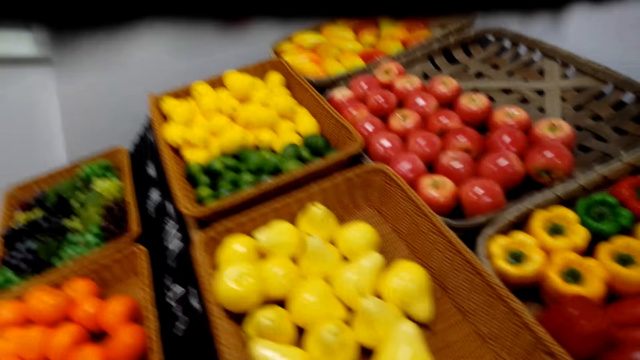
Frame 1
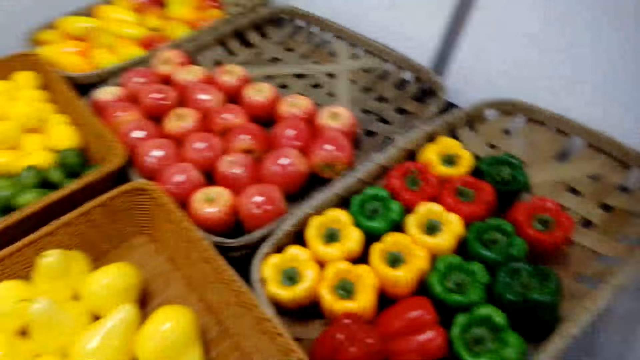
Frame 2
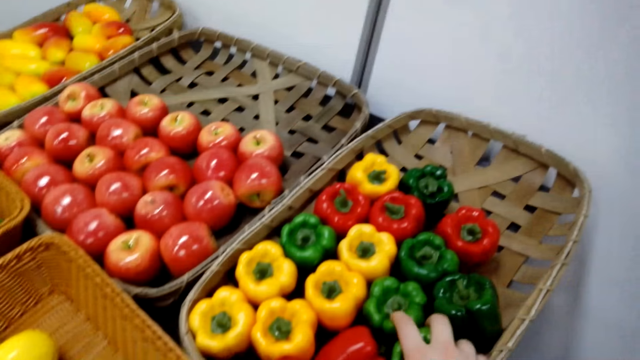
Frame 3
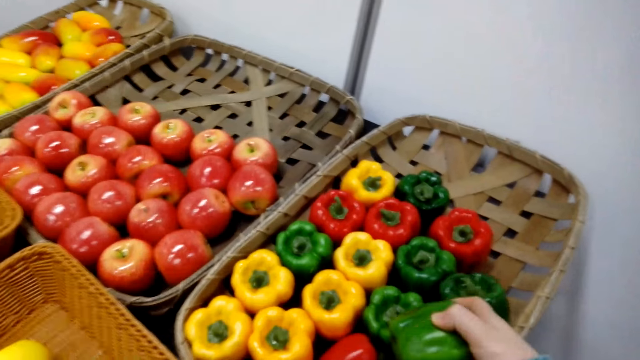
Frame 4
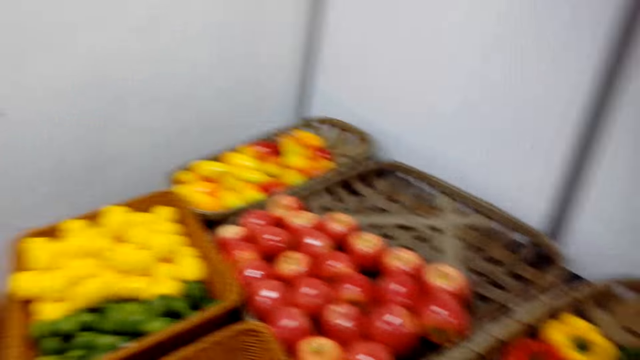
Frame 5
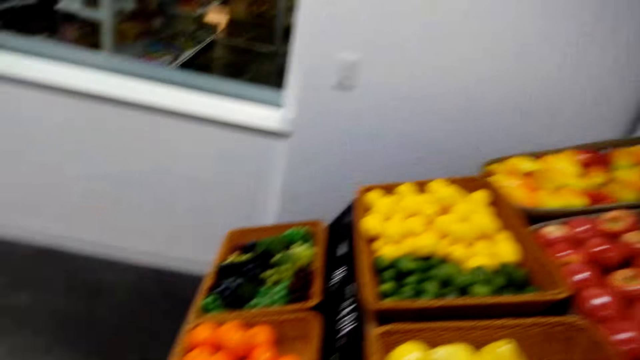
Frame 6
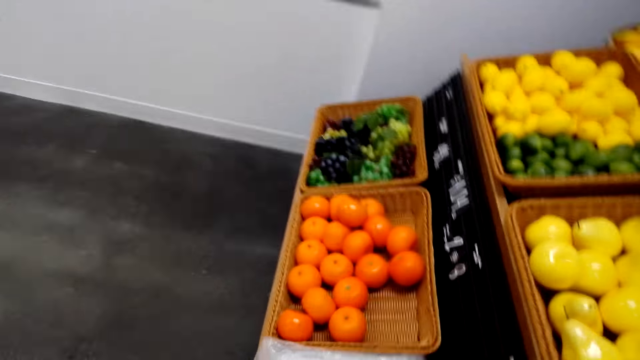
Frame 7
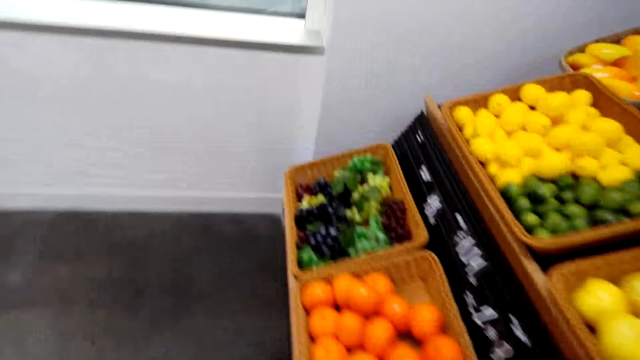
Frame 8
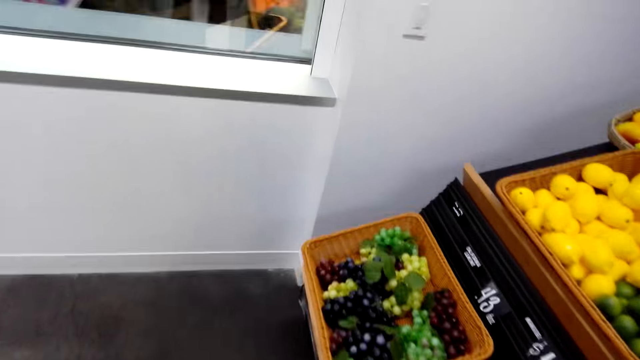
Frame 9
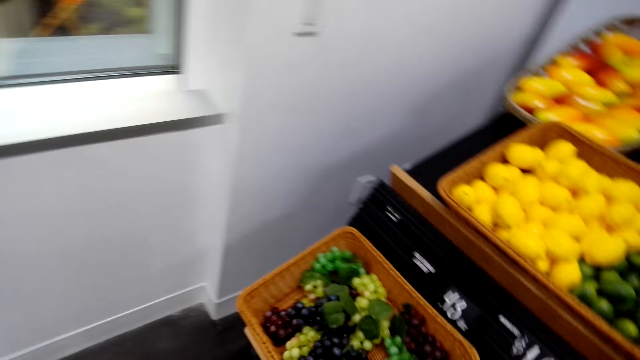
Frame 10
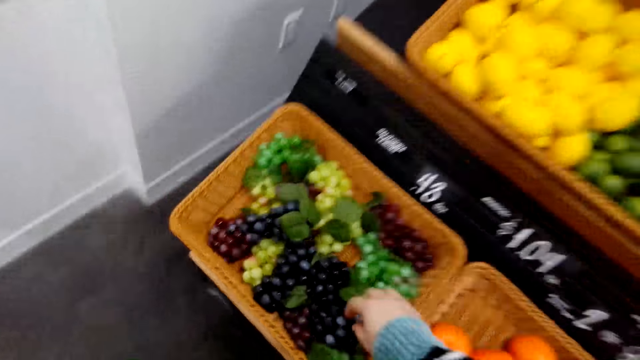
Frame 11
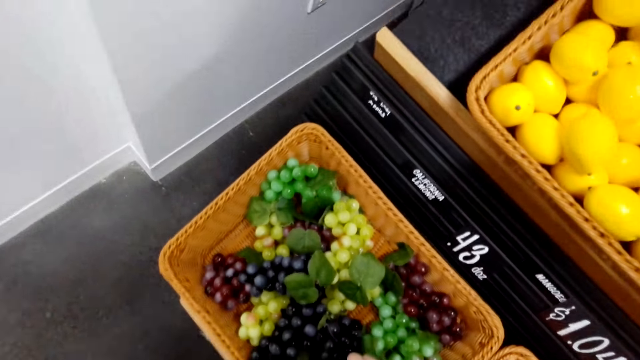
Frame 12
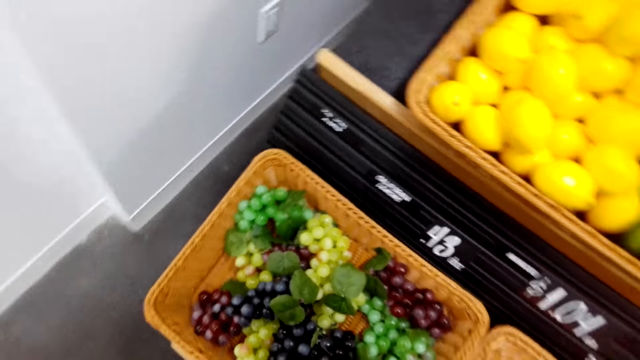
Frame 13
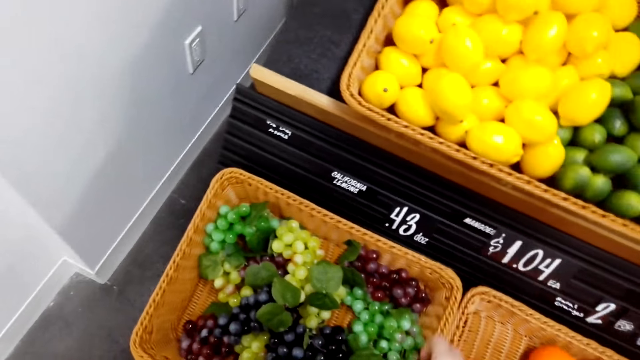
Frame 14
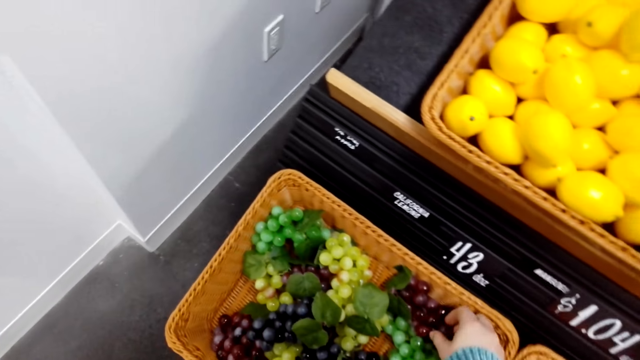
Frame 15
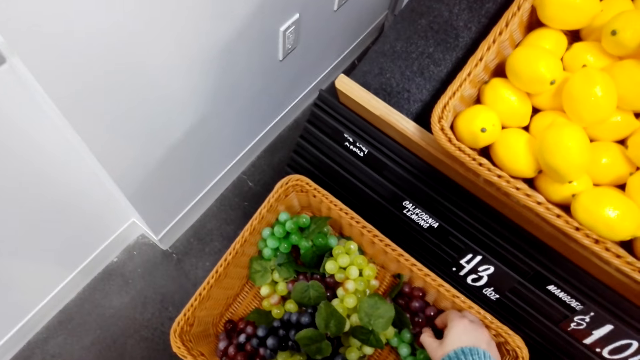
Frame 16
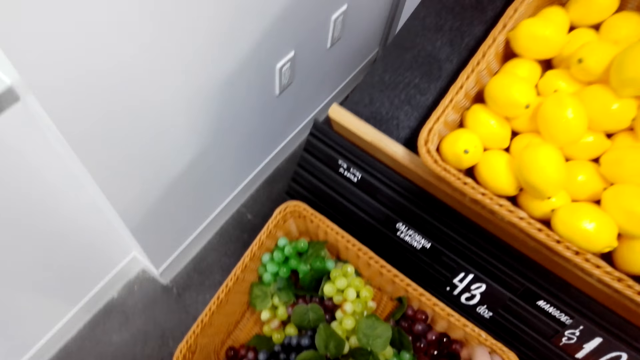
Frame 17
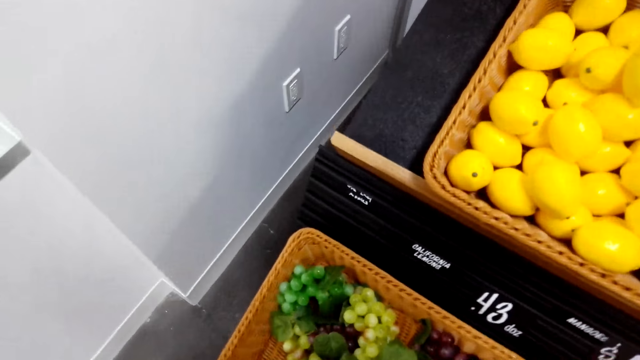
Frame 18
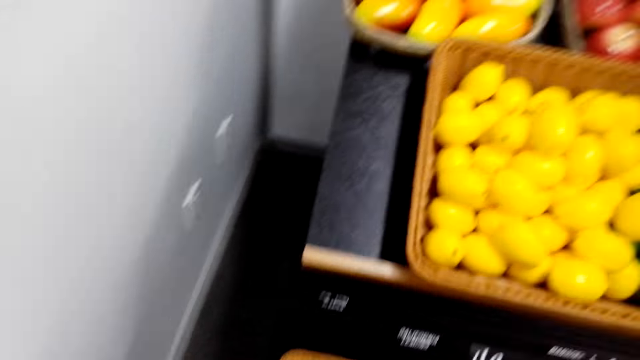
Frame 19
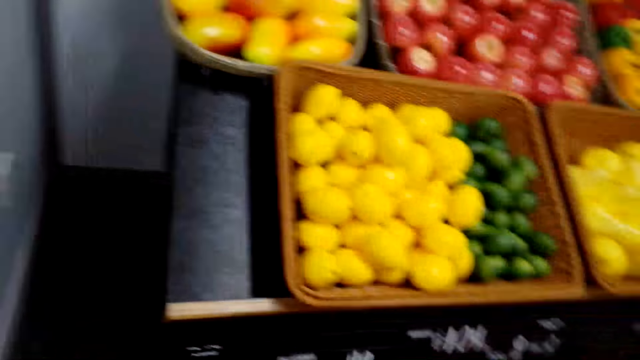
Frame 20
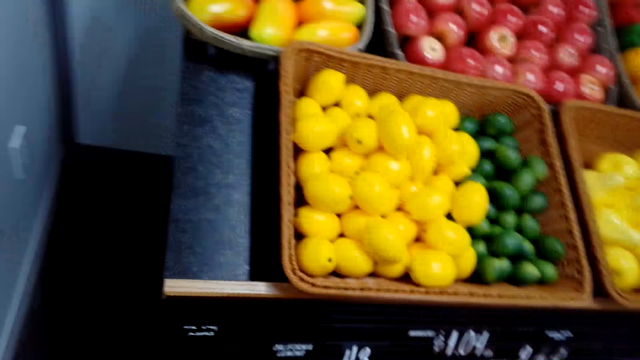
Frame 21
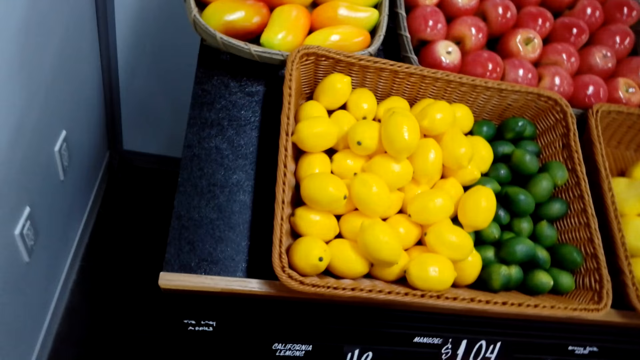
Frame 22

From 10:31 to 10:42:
The camera wearer picks a capsicum. They walk around the grocery area. They pick grapes. They look around.

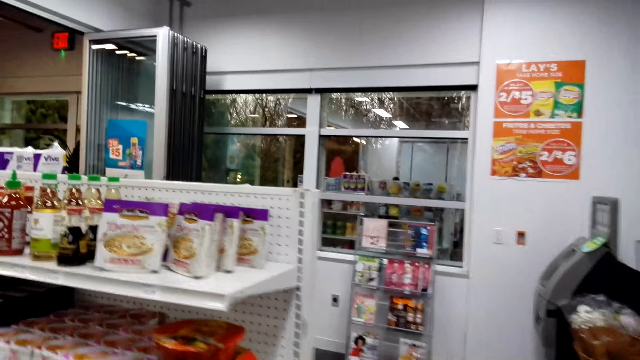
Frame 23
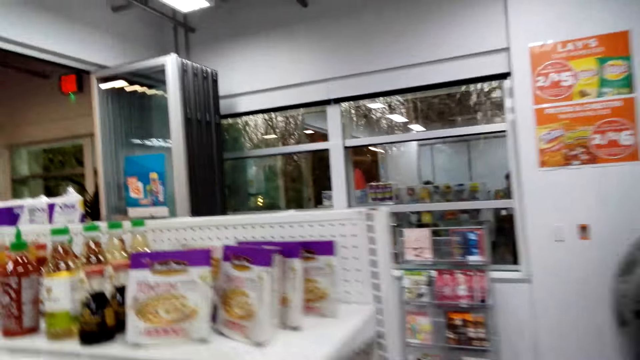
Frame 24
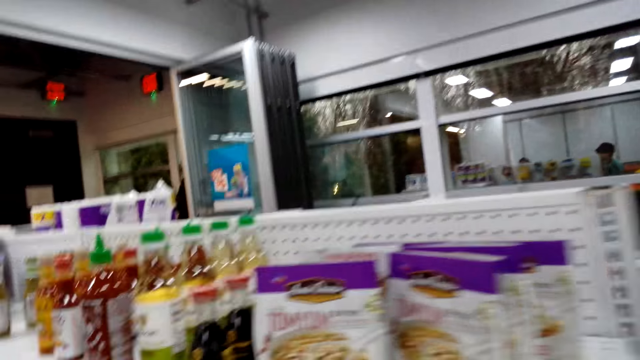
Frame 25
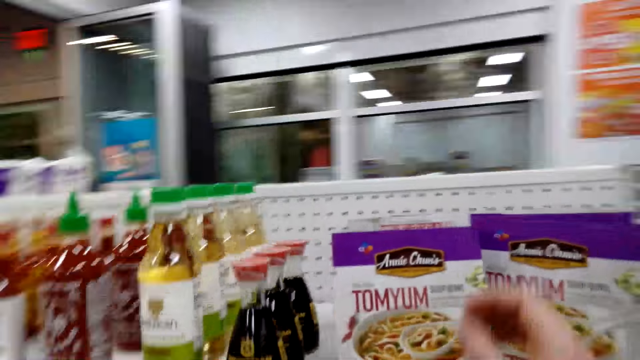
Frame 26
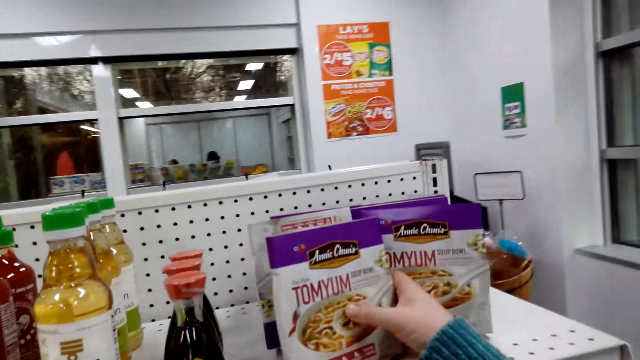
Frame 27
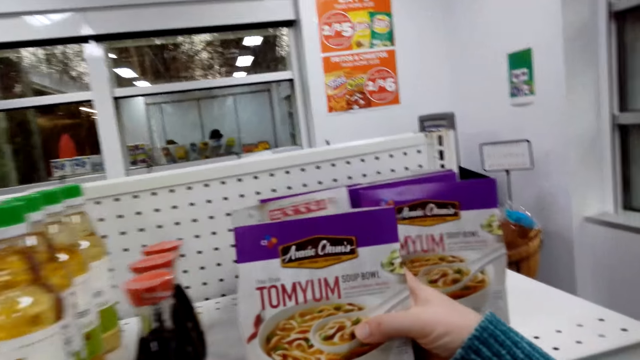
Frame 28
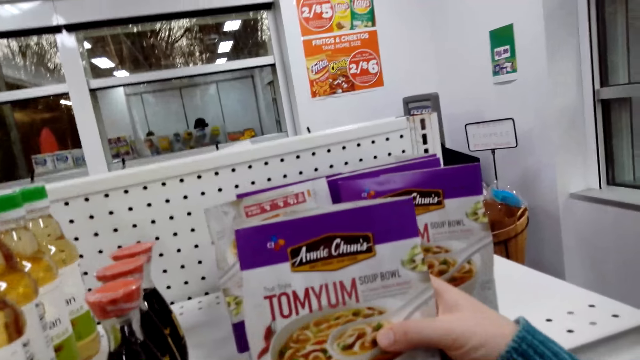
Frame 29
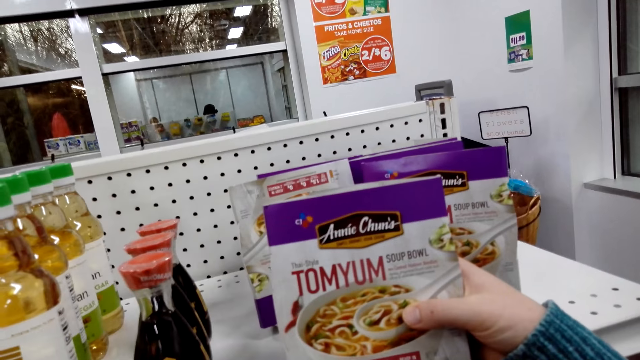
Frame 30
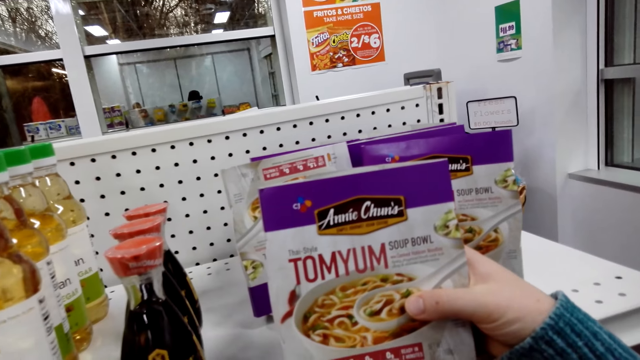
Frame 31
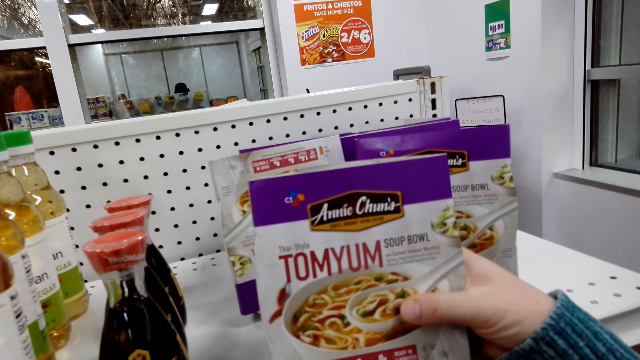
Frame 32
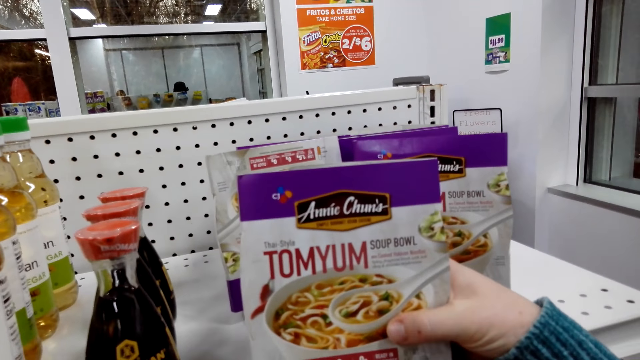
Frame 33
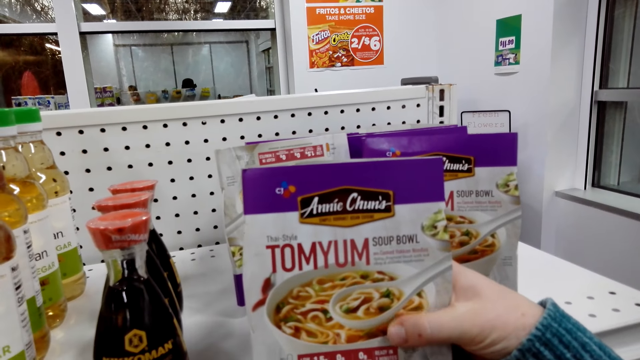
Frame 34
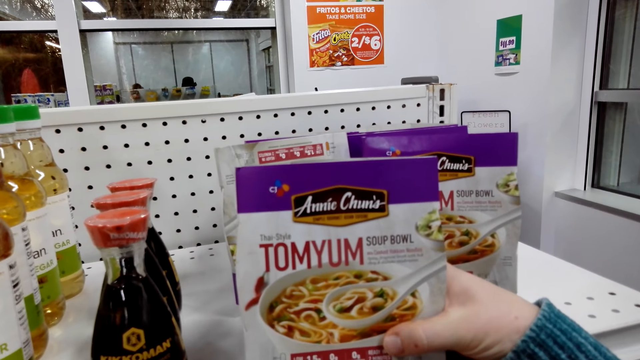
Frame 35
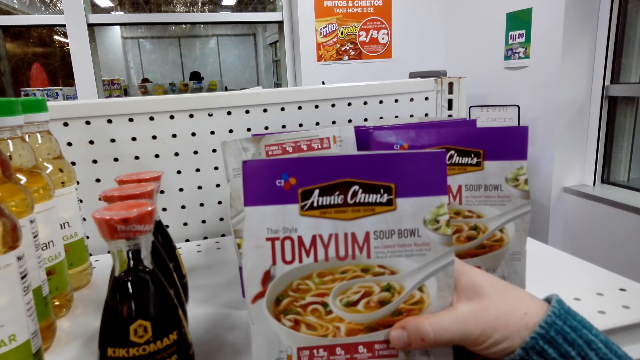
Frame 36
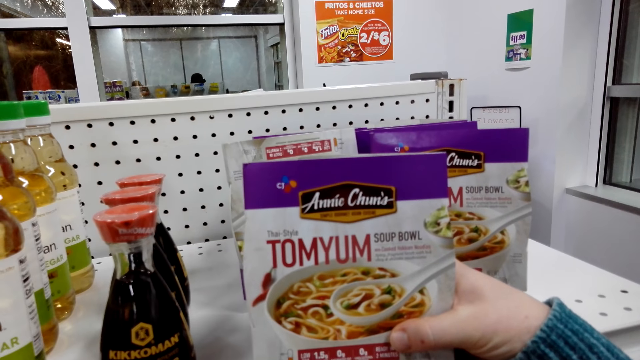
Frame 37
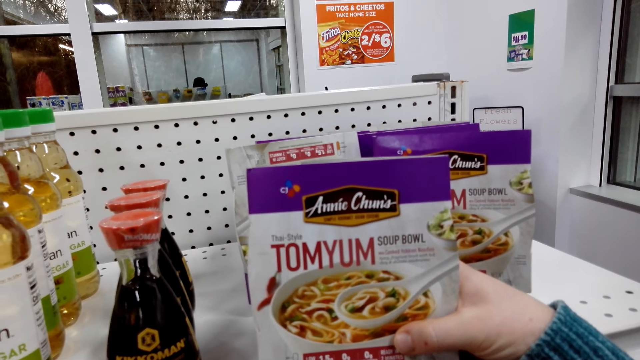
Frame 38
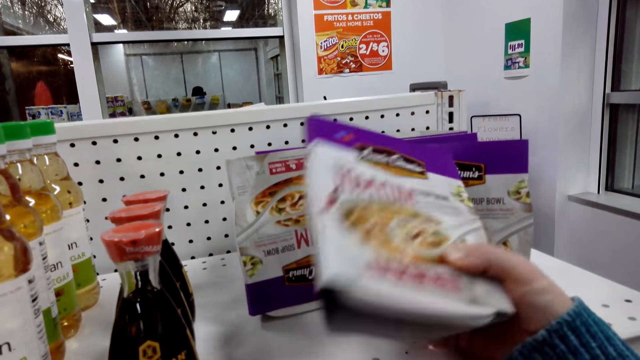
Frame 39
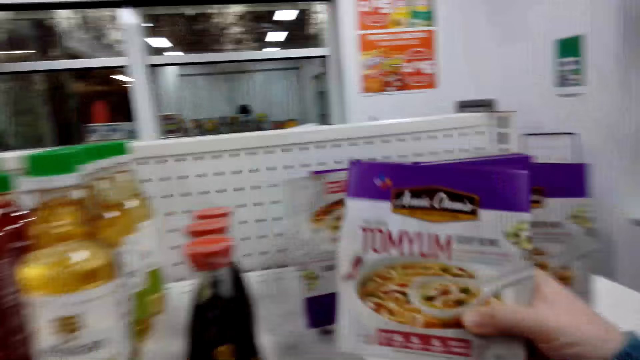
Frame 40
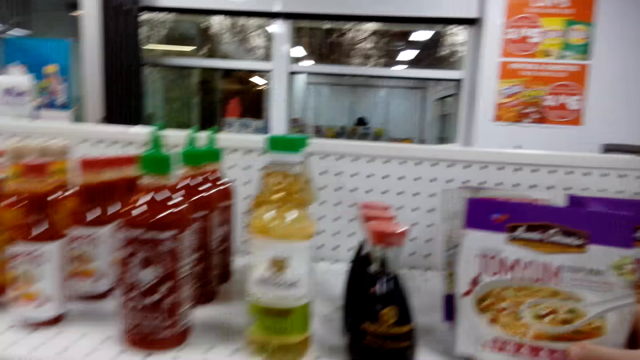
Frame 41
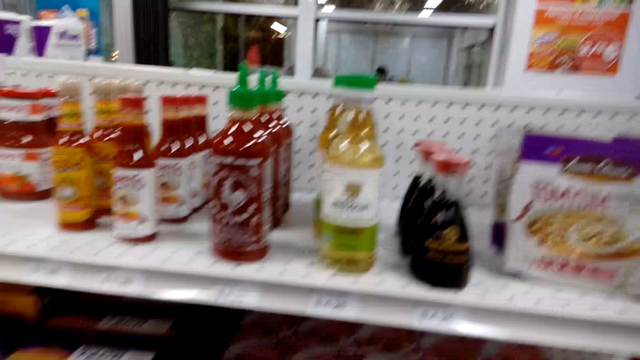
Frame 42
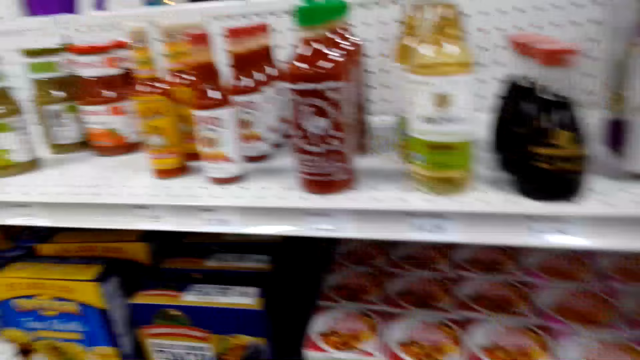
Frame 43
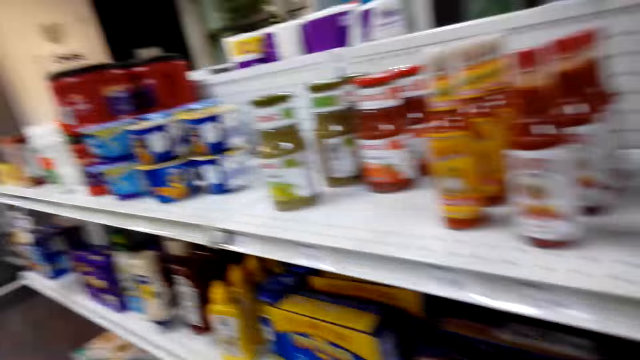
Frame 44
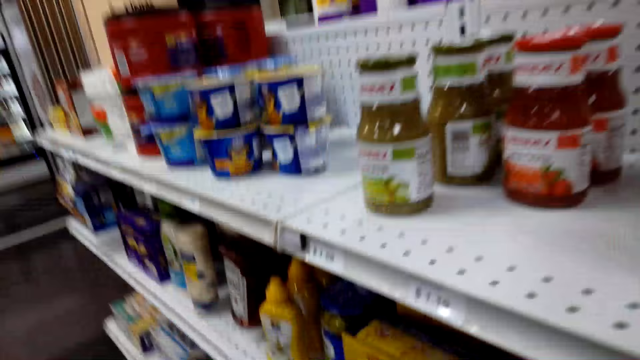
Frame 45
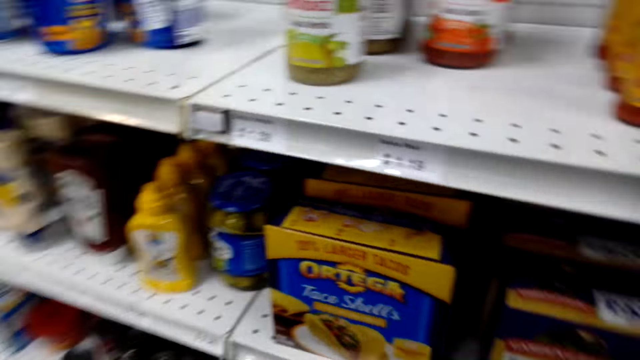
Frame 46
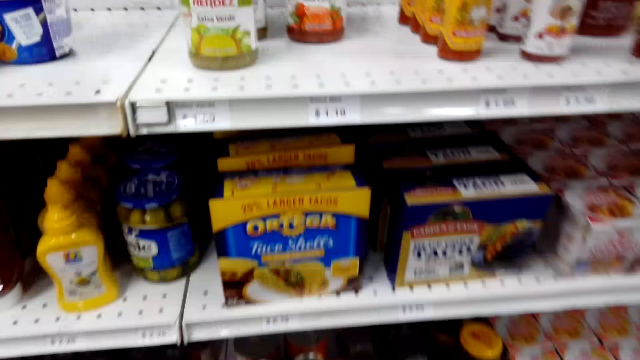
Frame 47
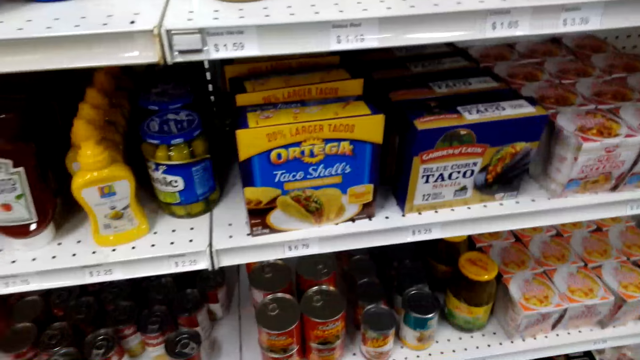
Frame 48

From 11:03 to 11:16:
The camera wearer picks a soup package. They look at the soup package. They hold a pack of chocolate. They return the soup package on the shelf. They look around.
